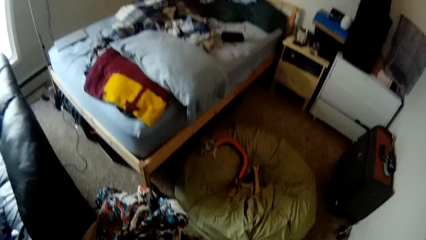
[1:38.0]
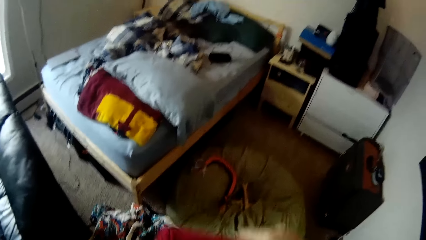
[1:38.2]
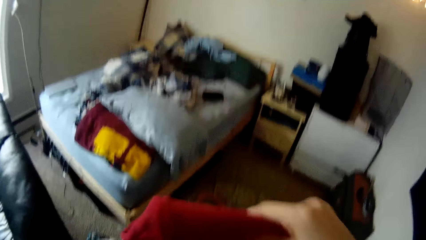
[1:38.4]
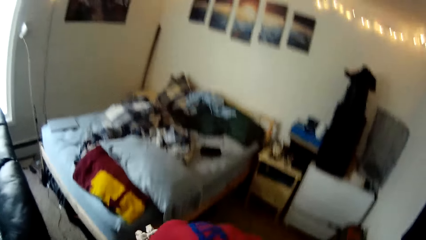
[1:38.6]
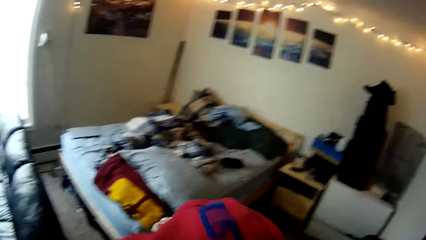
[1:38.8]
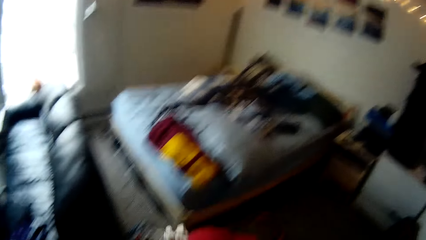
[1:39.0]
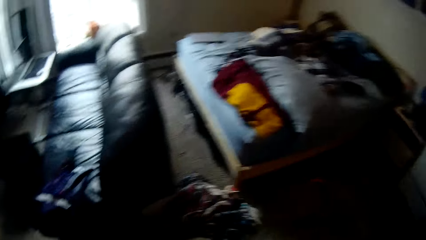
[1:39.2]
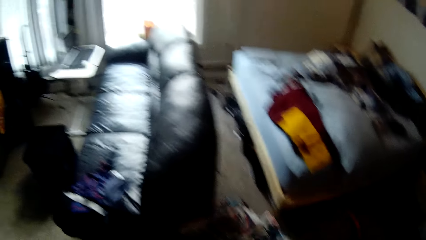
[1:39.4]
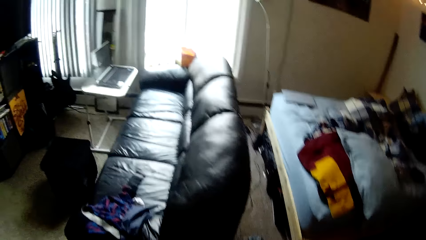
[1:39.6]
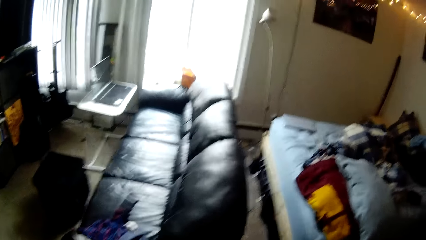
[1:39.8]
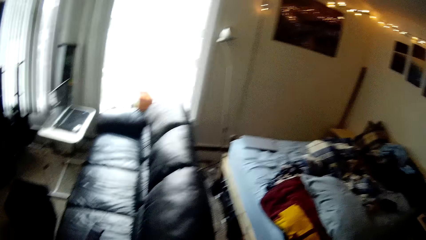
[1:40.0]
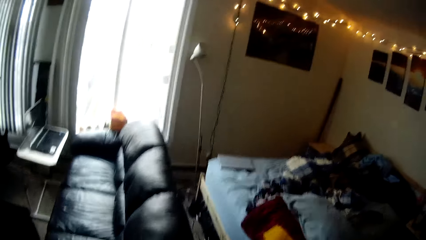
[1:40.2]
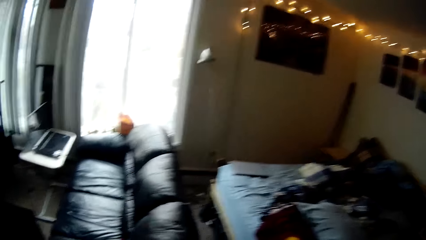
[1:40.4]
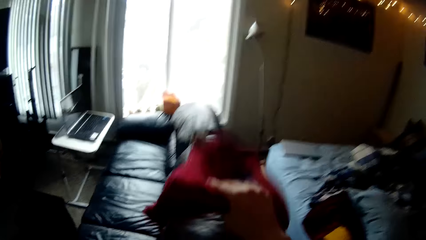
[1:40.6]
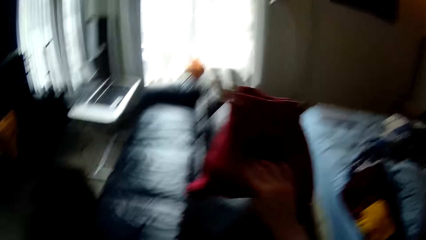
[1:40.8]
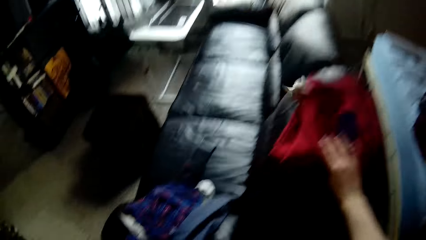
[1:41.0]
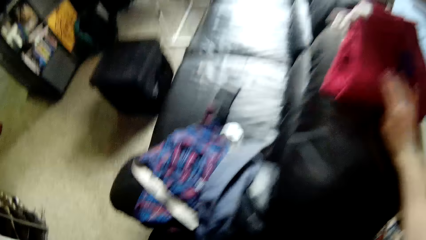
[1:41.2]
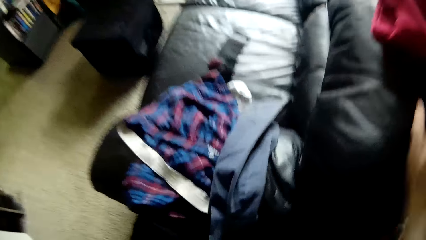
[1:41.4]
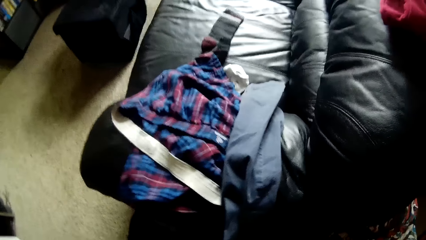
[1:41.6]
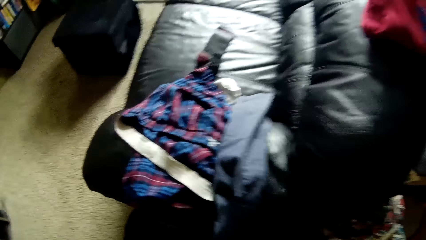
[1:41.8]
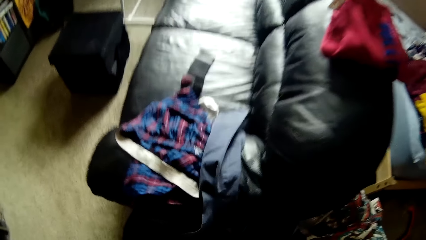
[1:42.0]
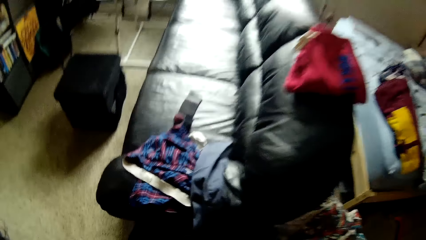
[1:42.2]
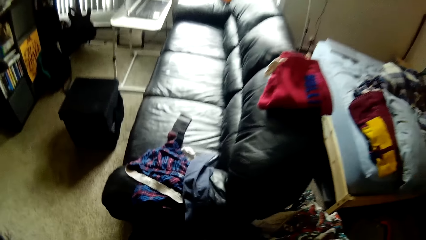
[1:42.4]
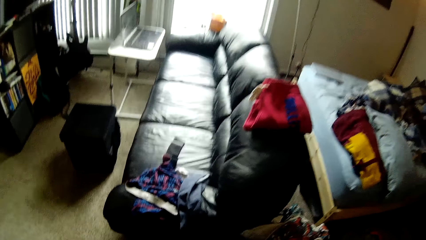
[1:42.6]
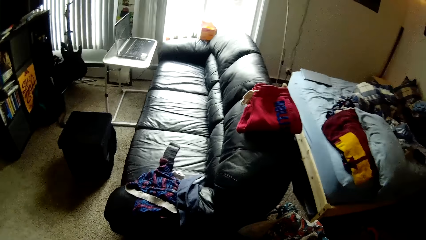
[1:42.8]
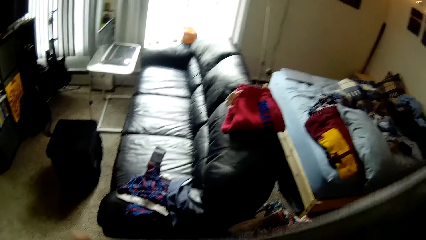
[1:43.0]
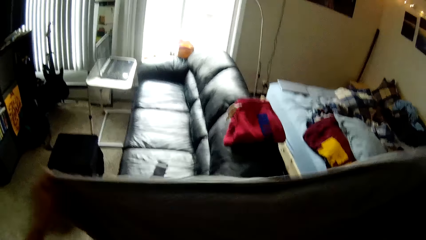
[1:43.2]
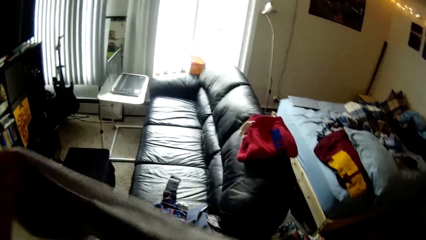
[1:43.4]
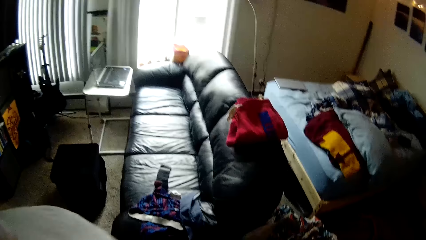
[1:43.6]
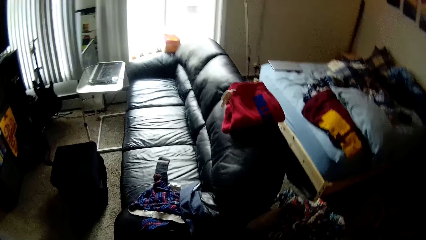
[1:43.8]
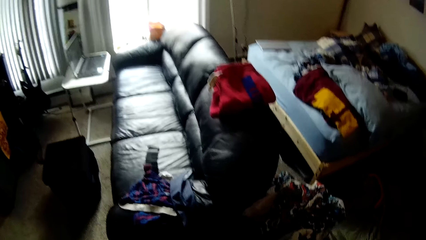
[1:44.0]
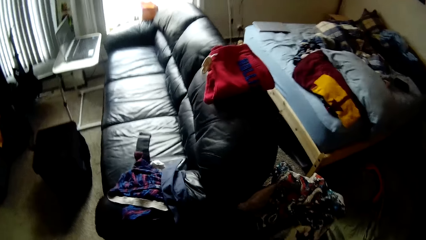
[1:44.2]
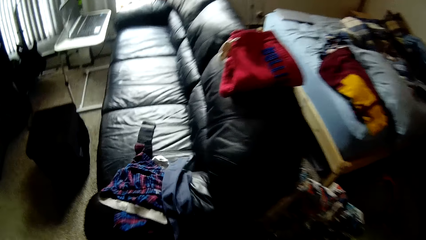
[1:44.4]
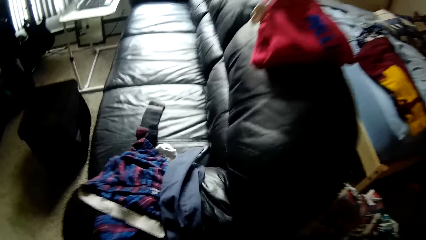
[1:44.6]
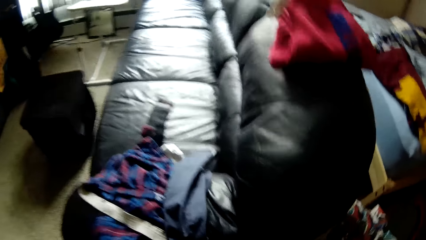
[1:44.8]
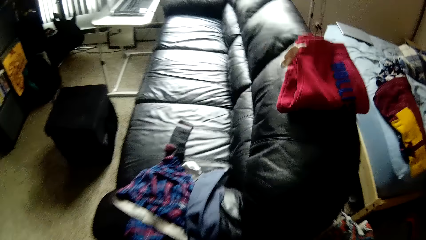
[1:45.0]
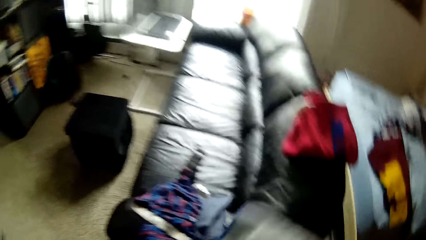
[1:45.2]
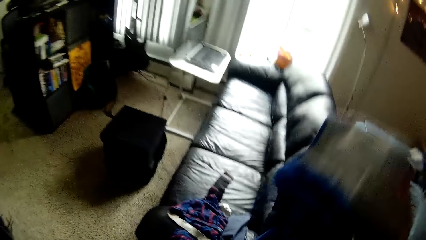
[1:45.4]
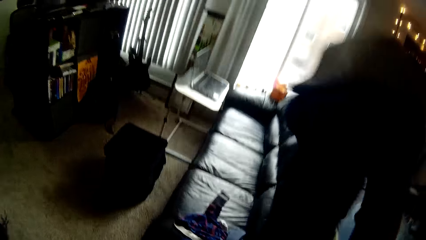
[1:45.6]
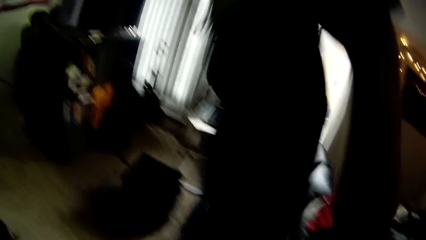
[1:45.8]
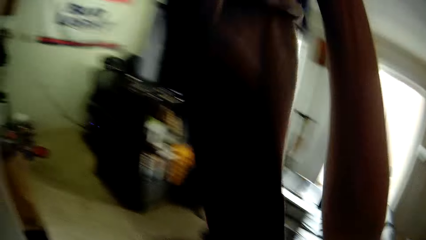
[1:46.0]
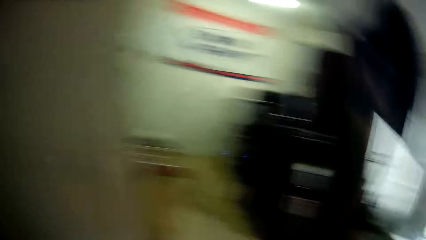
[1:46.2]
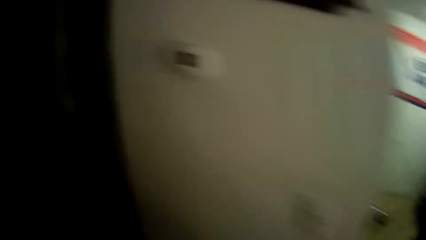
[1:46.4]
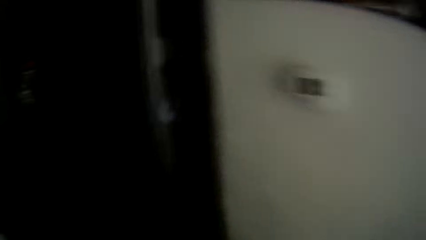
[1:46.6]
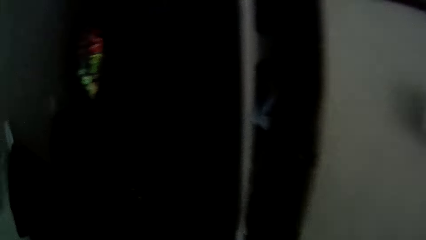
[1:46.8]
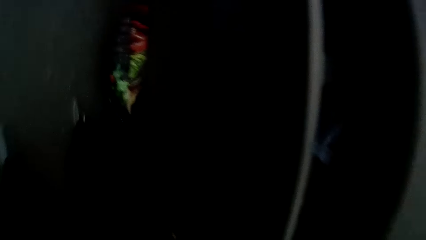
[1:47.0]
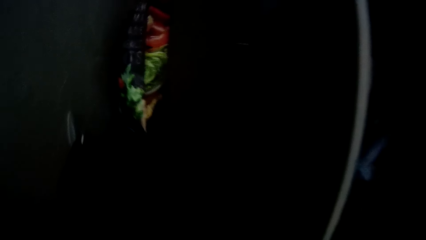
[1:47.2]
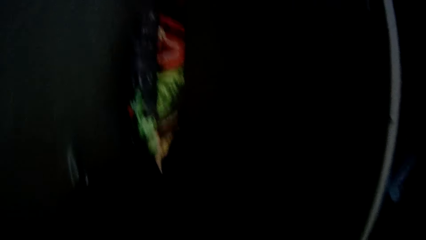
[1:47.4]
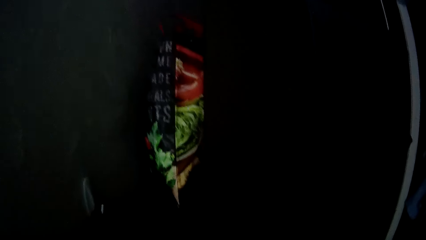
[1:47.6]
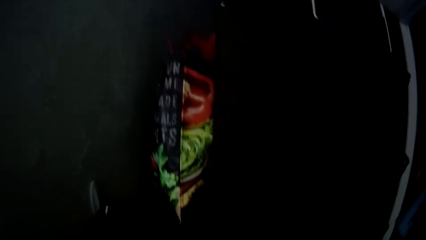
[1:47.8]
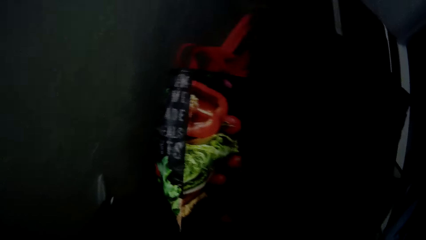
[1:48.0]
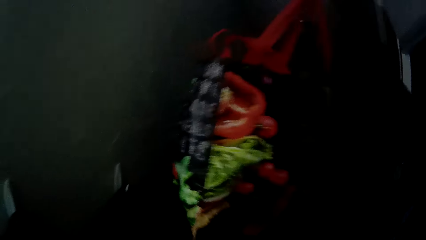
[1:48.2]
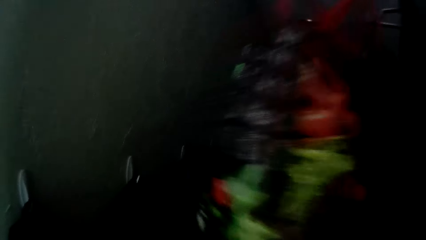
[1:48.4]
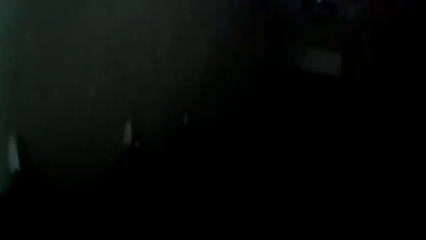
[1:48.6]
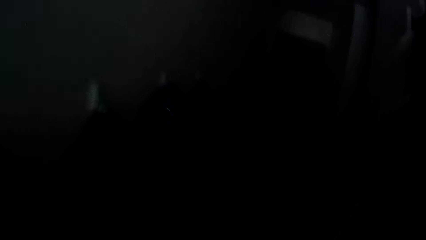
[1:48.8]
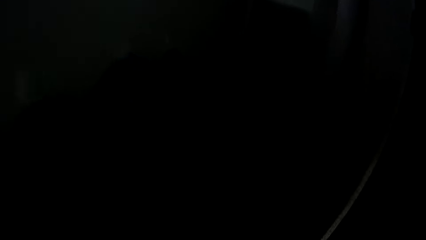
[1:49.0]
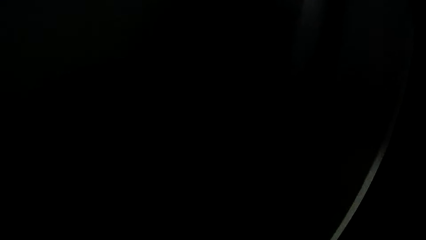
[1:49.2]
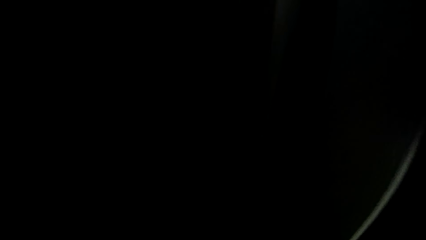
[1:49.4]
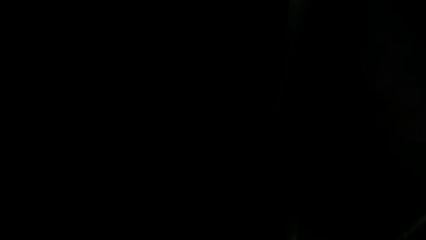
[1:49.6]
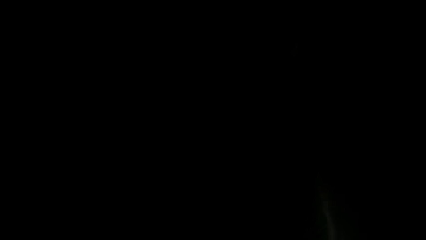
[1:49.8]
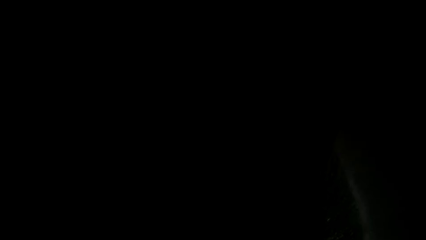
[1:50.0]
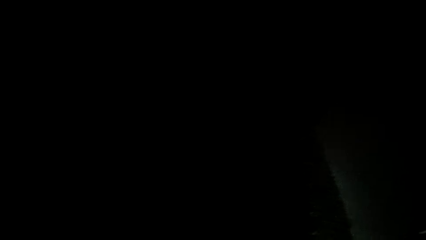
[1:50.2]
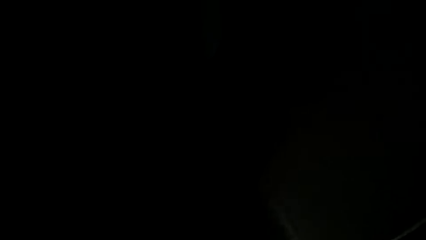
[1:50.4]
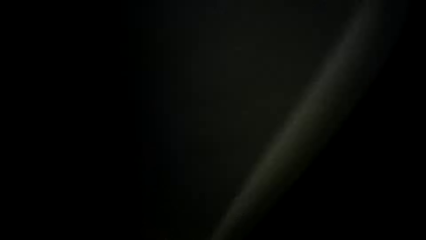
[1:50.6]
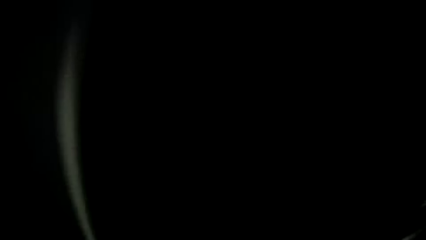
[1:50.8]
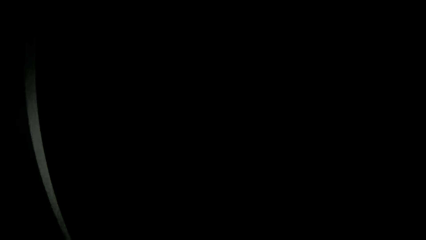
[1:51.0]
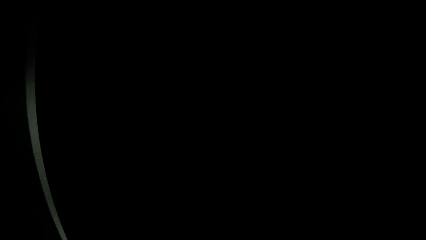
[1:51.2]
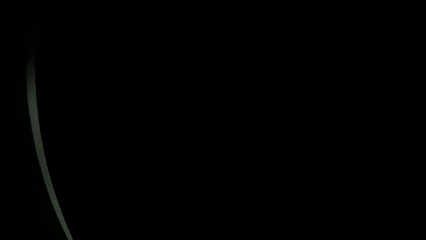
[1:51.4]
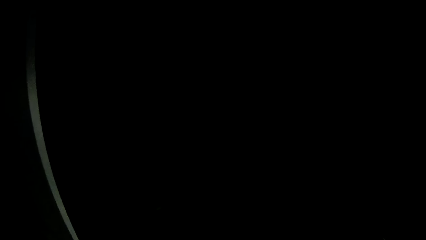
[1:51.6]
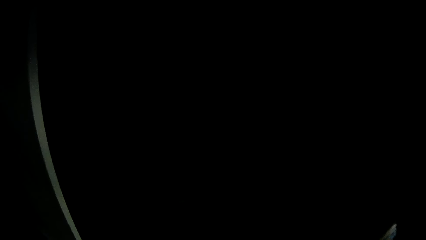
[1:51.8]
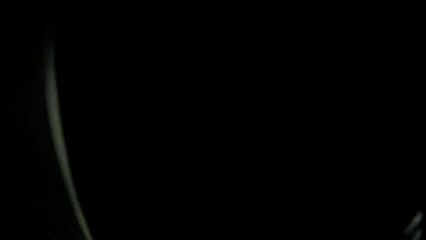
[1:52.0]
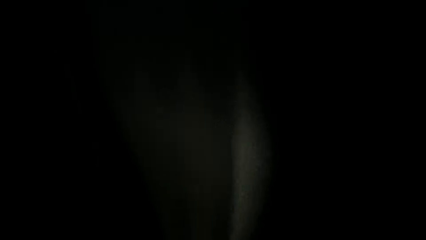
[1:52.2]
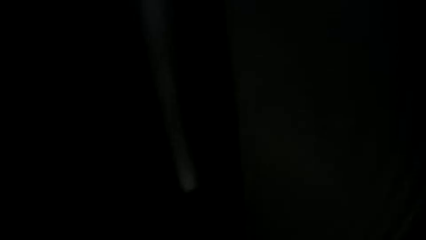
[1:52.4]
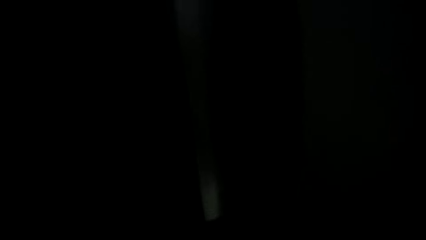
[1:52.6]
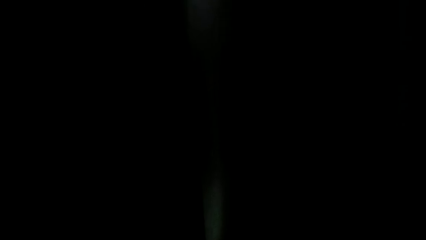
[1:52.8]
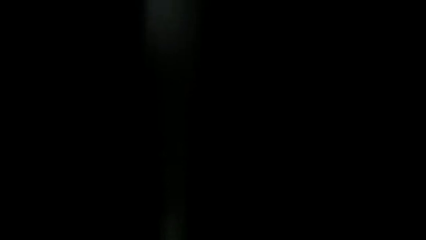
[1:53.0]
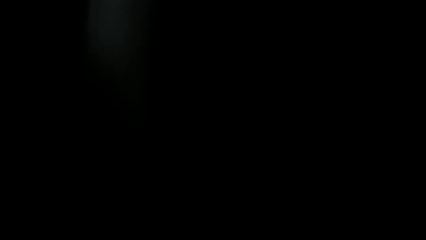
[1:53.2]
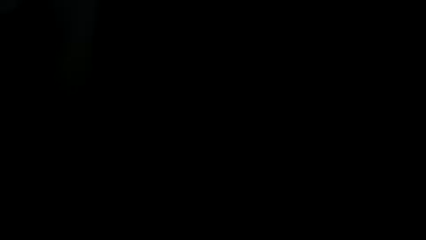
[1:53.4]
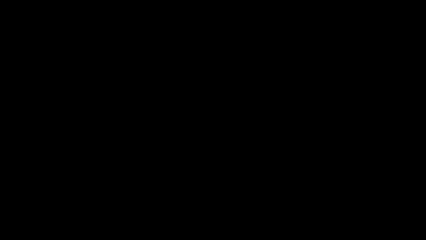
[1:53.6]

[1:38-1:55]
The camera wearer drops the red short on the chair with his right hand. He adjusts a cloth with his hands. He takes a scarf. He throws the cloth away with his right hand. He closes the door of the wardrobe with his right hand. He puts the scarf in the closet.
